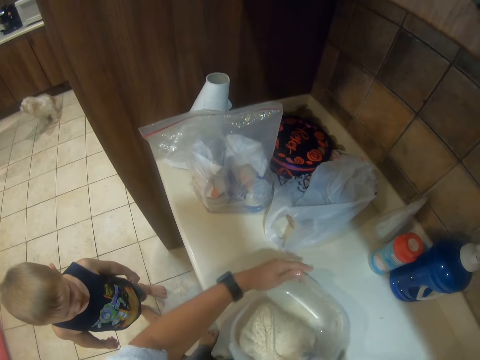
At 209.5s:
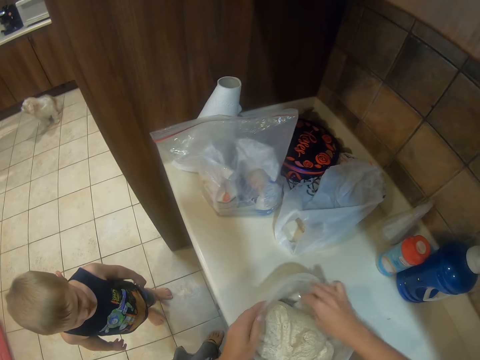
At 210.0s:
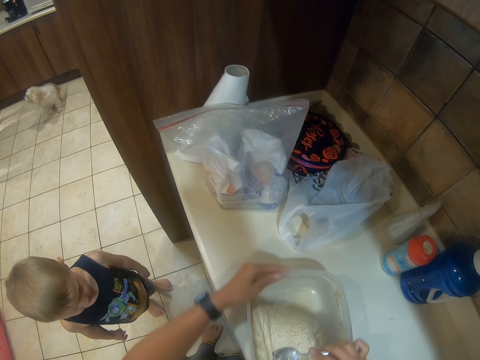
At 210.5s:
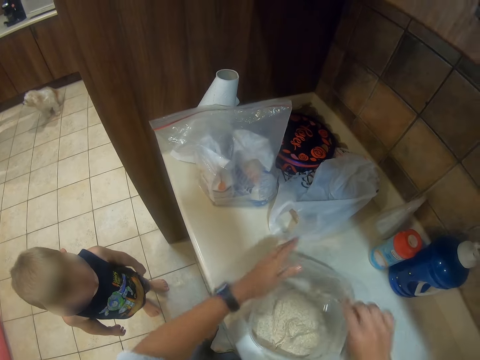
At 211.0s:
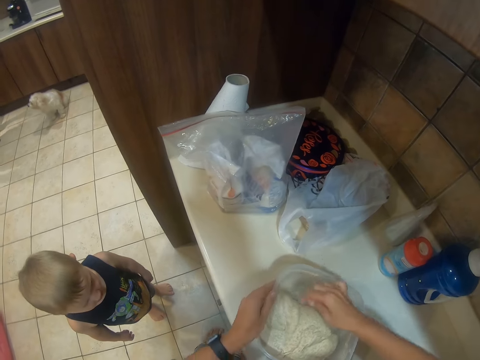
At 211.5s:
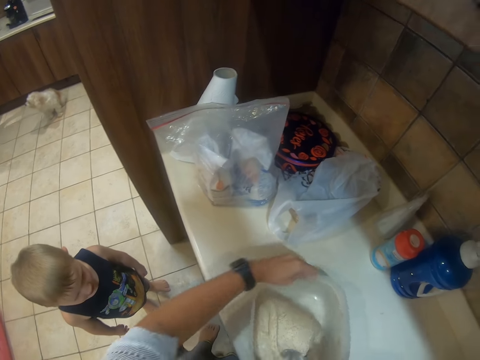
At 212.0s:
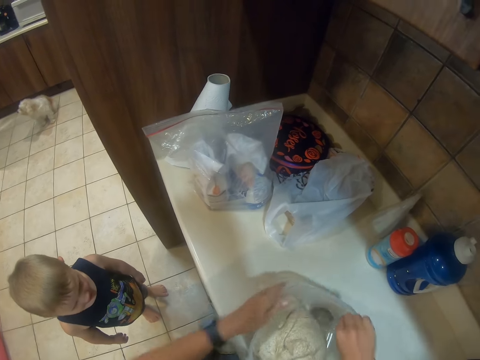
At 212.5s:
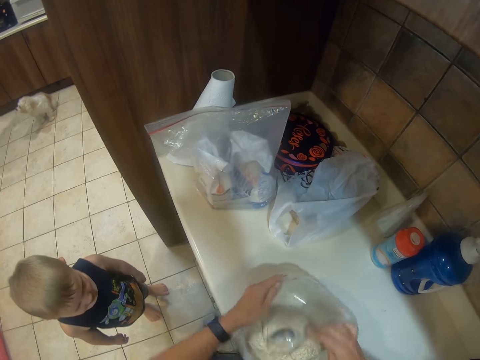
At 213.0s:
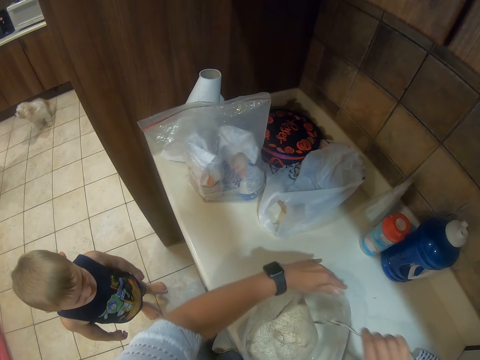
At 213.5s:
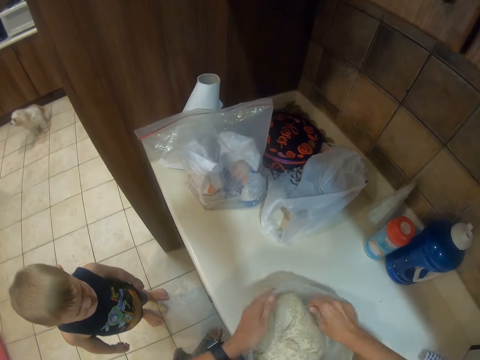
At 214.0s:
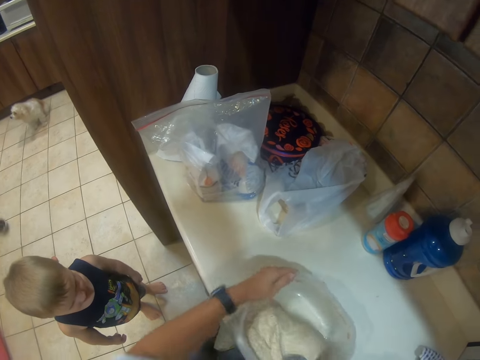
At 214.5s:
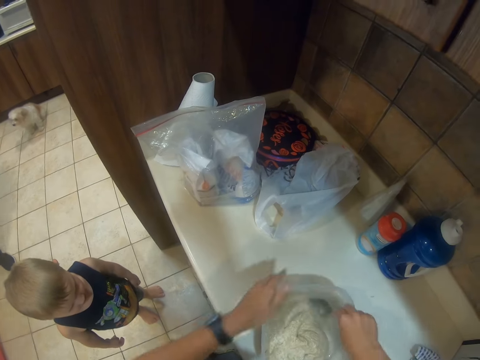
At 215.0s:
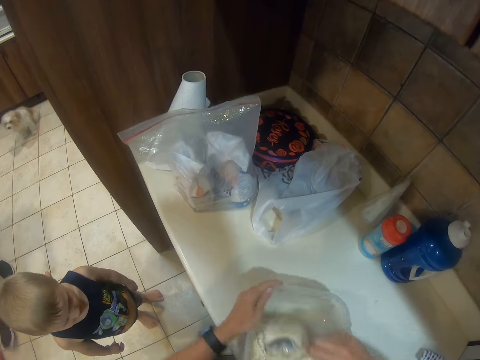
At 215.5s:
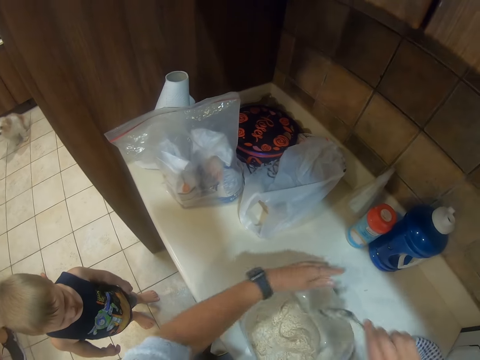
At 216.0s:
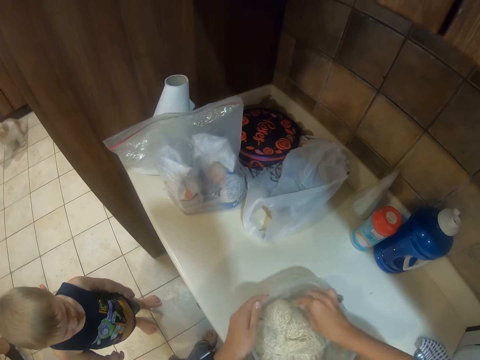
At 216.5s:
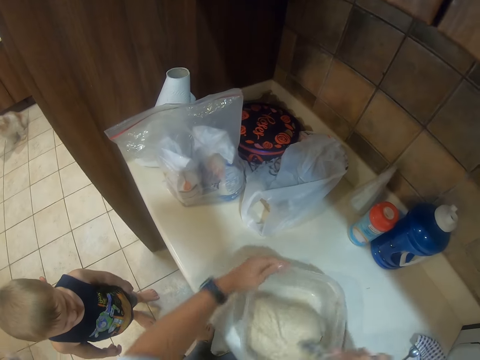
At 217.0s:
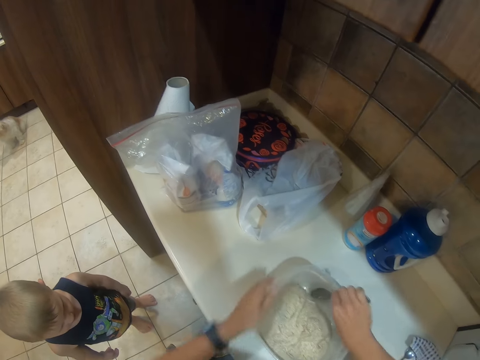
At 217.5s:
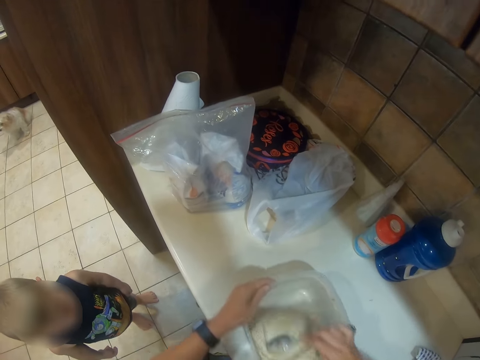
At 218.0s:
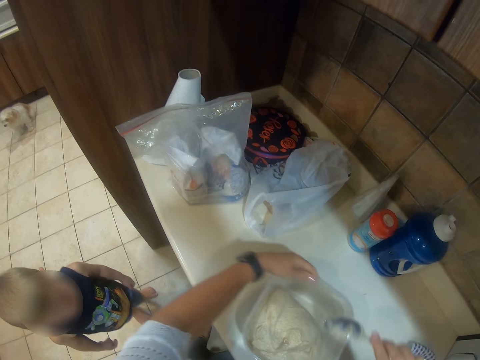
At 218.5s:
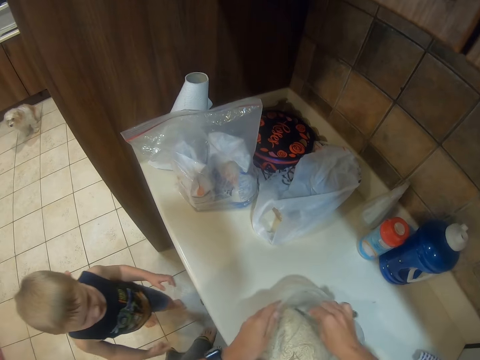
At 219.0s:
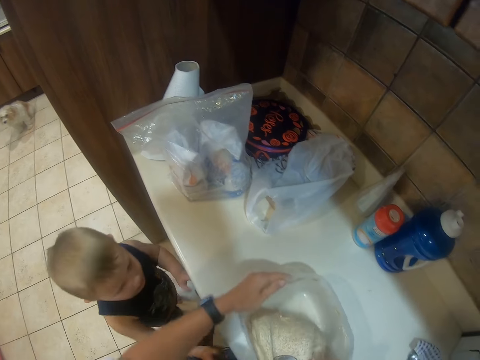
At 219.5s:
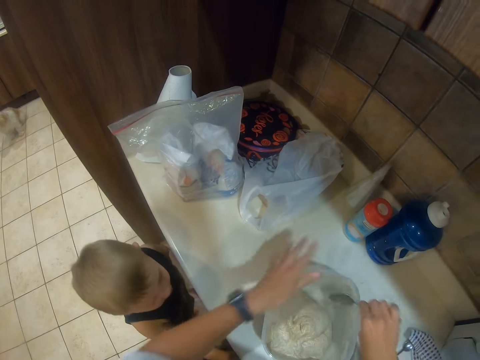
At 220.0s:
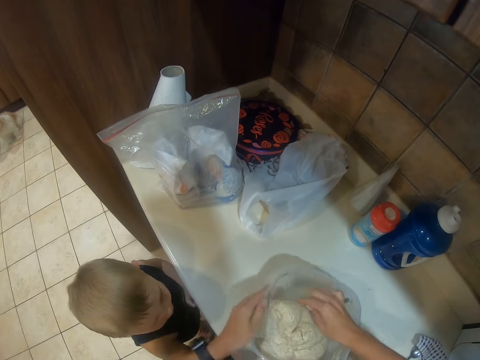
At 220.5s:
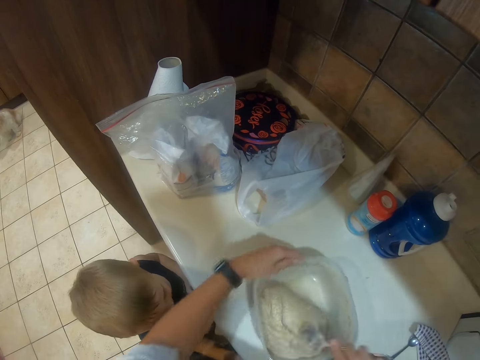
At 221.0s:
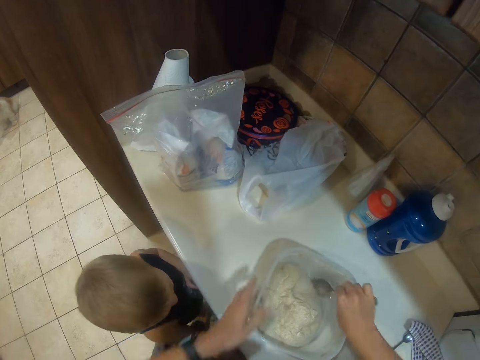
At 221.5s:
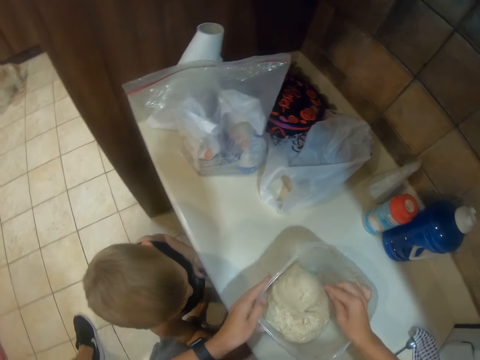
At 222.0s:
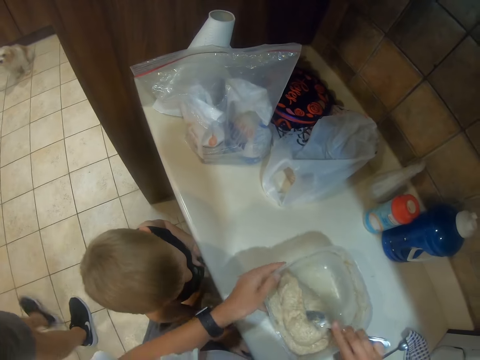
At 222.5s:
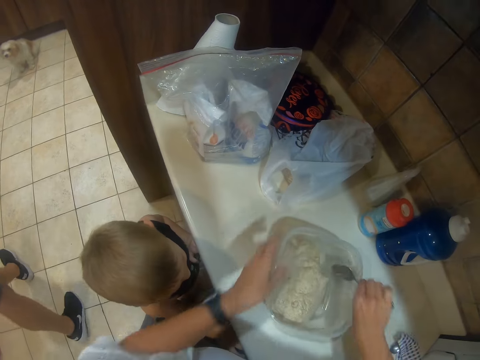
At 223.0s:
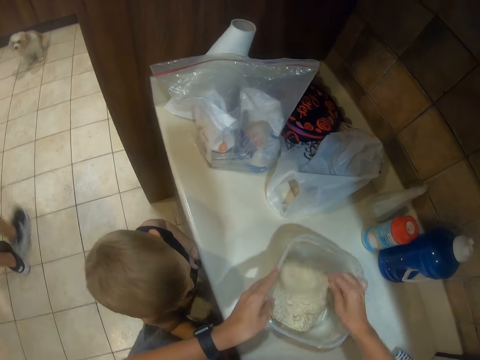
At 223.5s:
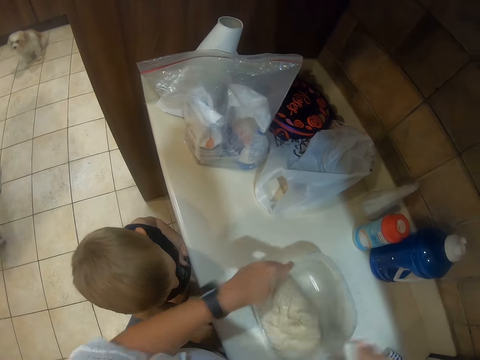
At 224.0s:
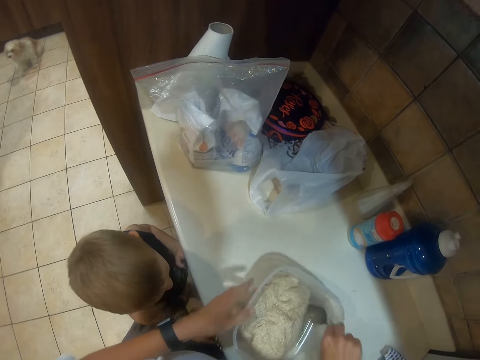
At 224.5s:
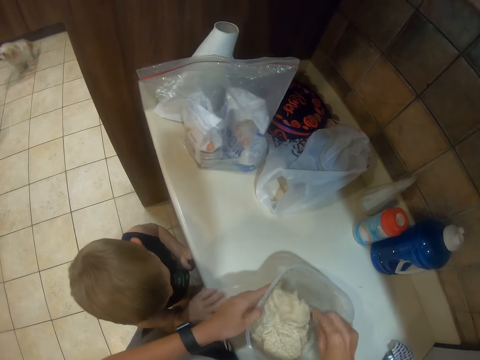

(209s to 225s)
A person talks.

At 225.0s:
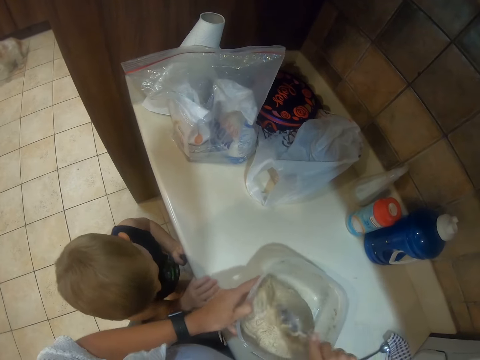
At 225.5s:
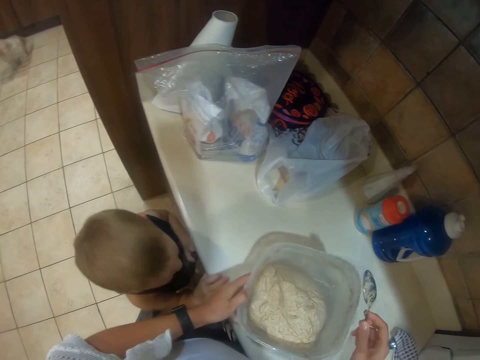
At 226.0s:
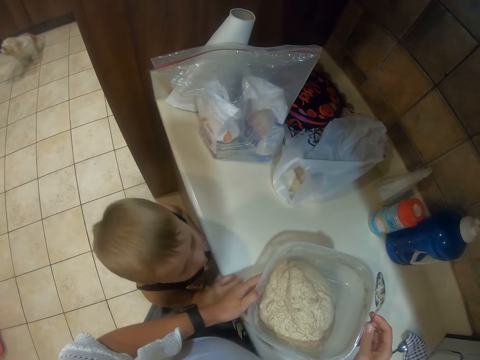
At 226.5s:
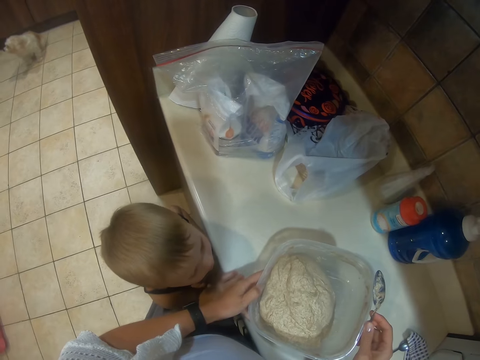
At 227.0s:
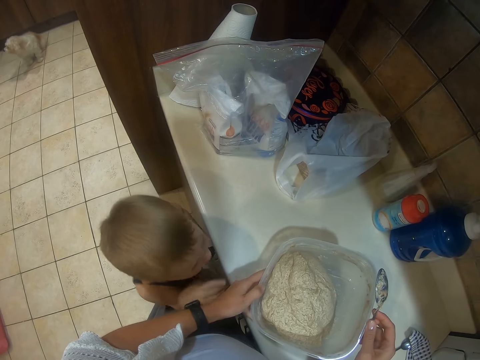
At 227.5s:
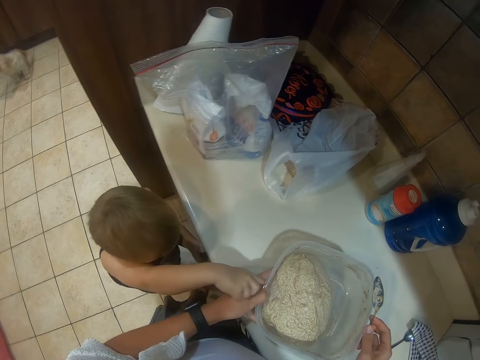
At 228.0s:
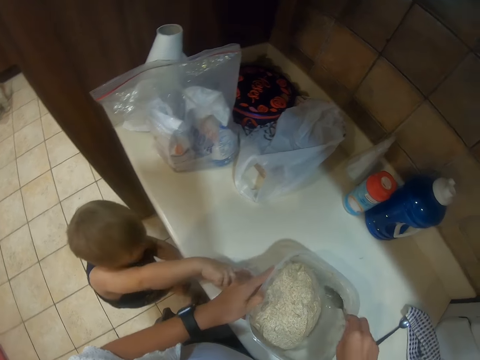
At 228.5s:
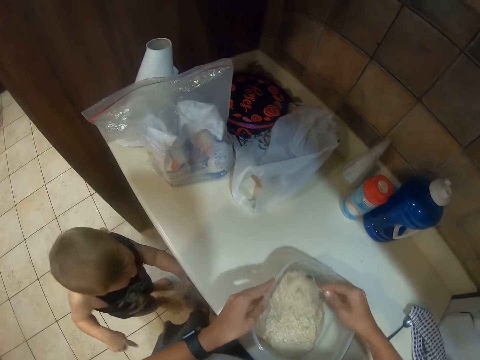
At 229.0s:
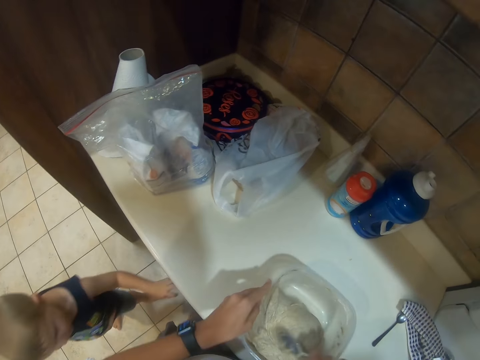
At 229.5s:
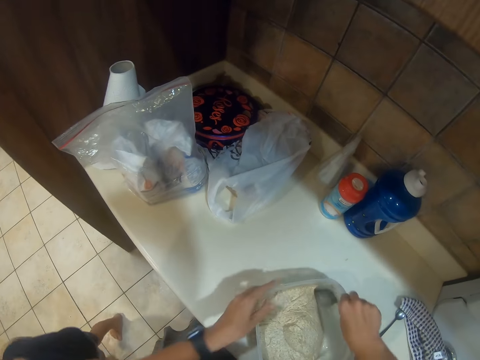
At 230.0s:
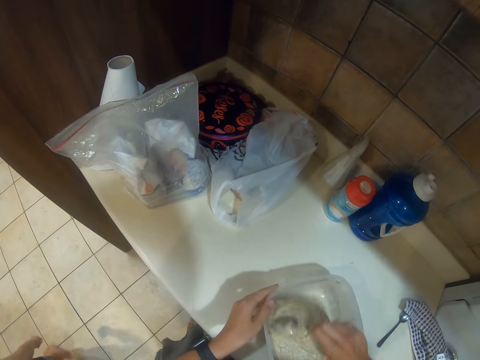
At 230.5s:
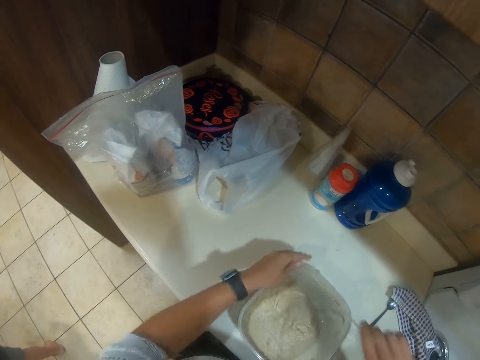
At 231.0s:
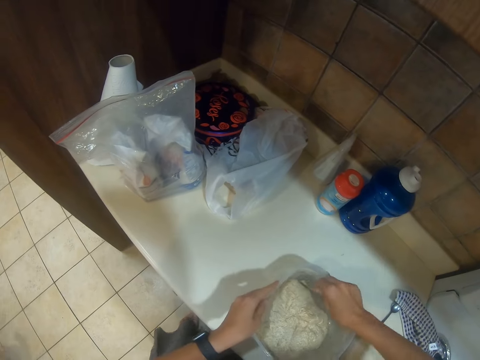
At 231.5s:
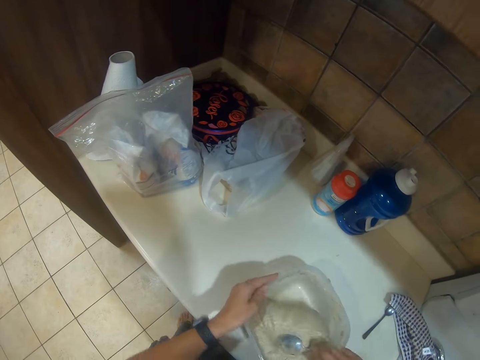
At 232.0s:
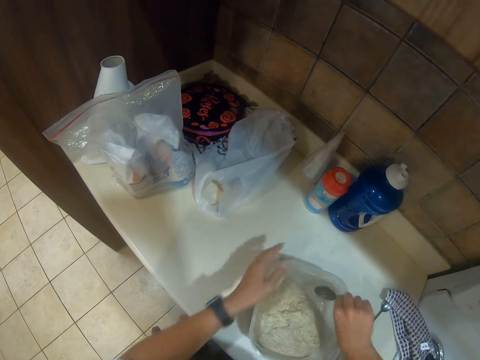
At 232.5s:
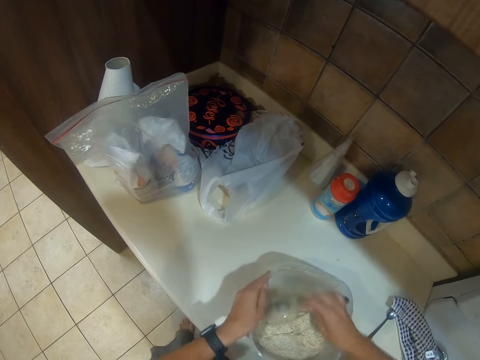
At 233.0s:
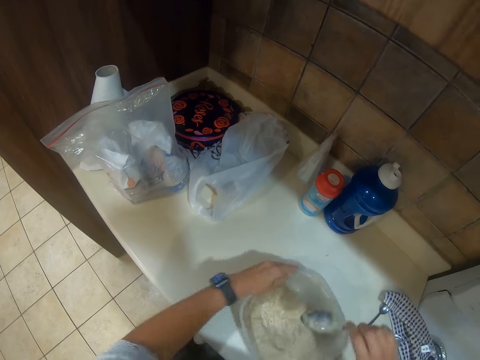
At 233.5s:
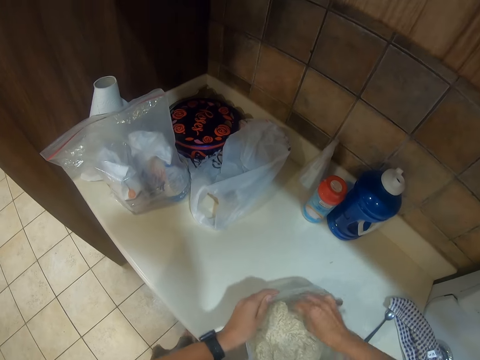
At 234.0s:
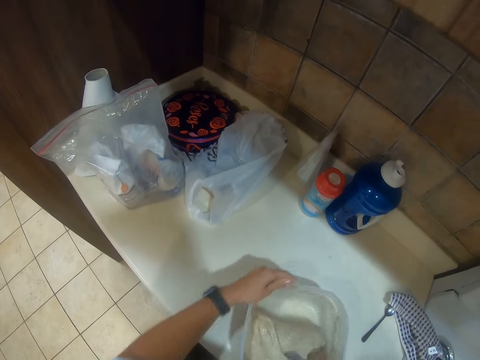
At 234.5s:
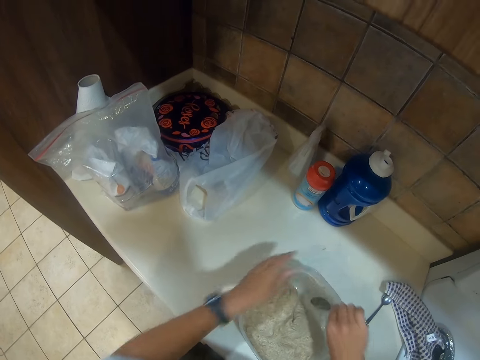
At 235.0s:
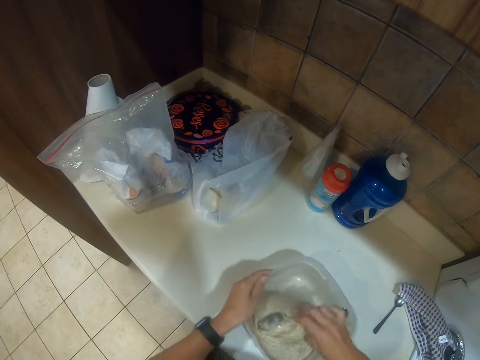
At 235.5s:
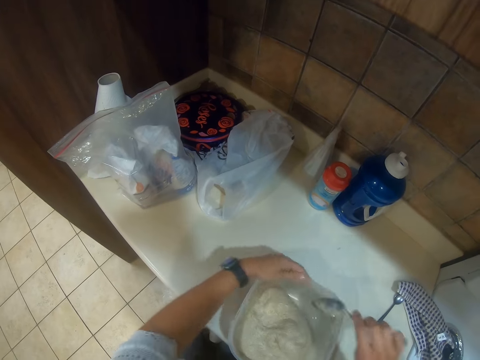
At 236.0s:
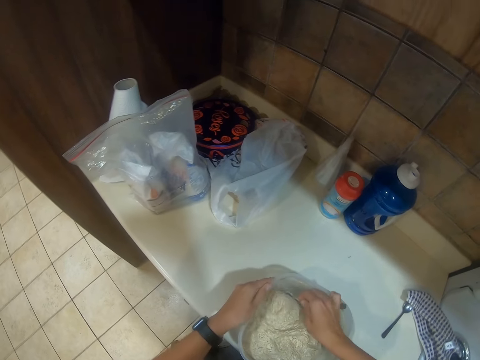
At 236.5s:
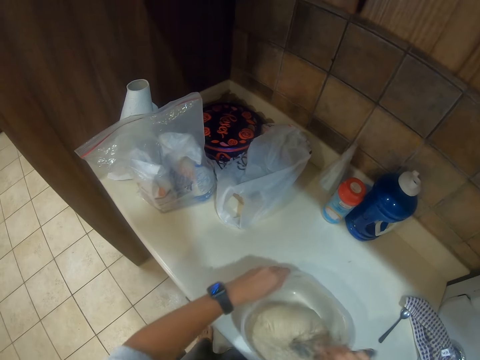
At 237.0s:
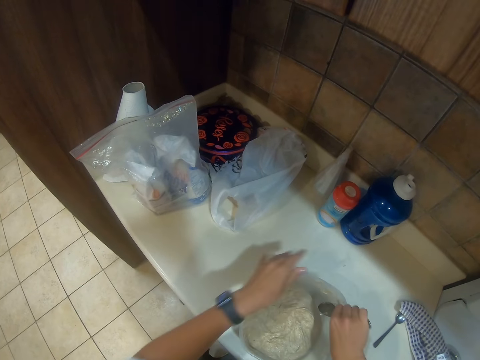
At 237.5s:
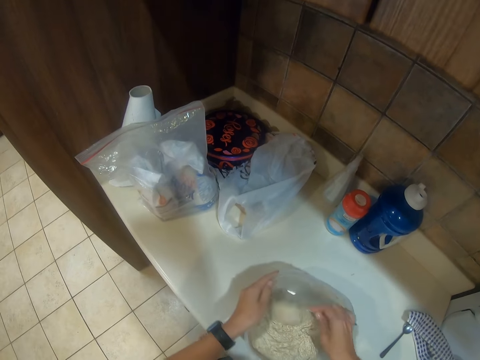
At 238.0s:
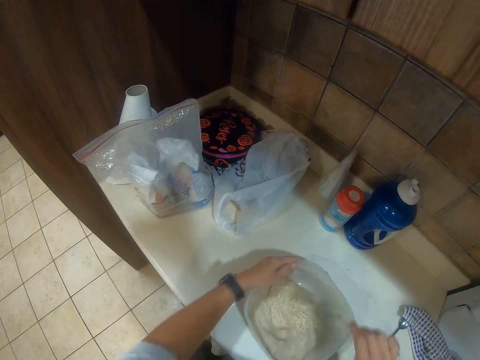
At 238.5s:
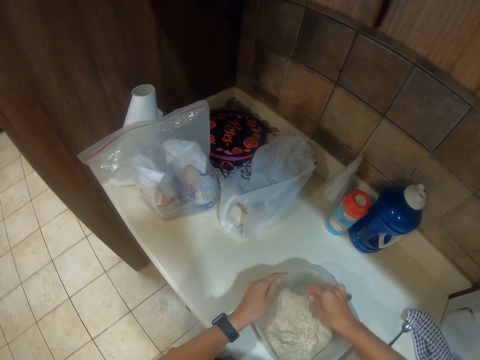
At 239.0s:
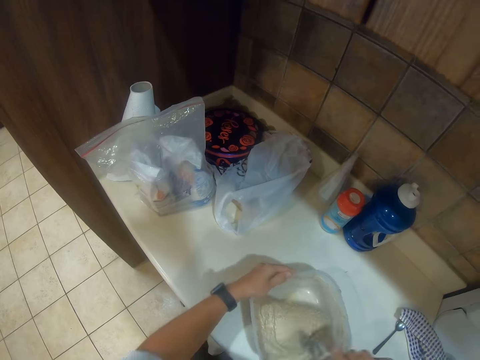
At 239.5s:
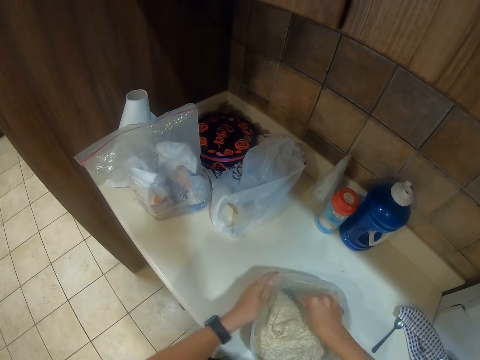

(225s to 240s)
A boy points at the bowl. The camera wearer stirs the dough.
